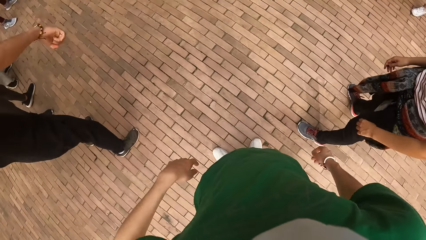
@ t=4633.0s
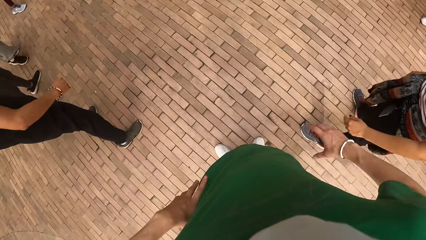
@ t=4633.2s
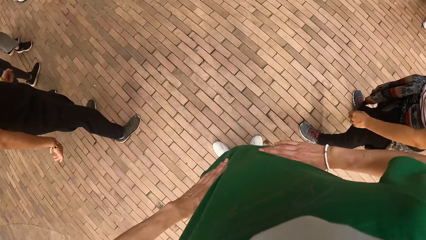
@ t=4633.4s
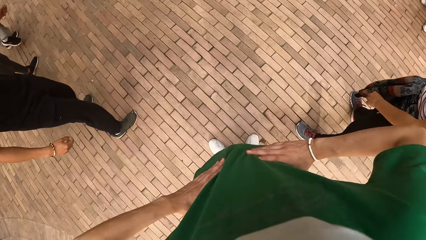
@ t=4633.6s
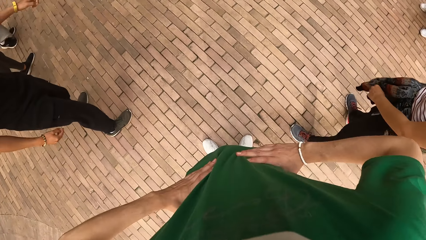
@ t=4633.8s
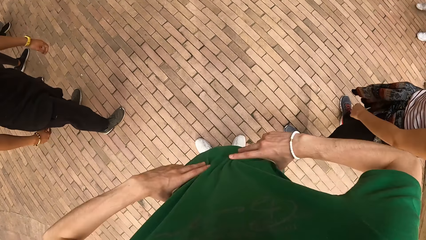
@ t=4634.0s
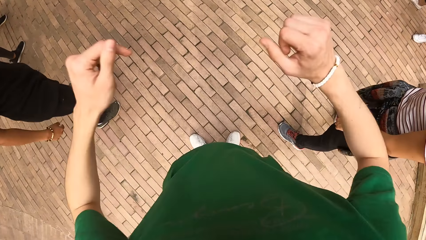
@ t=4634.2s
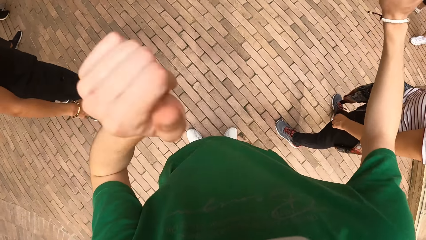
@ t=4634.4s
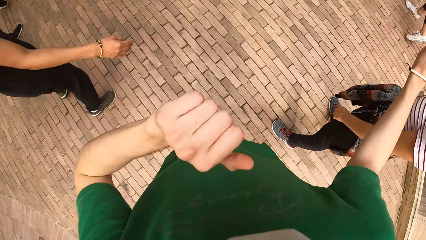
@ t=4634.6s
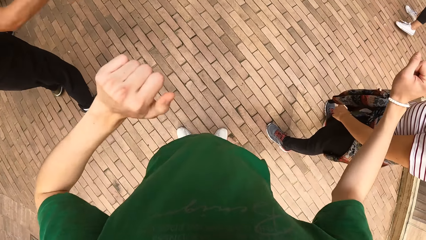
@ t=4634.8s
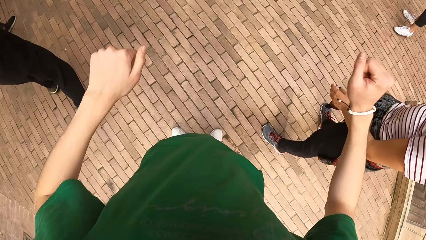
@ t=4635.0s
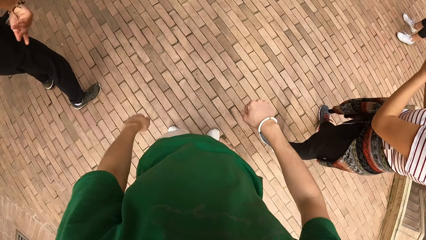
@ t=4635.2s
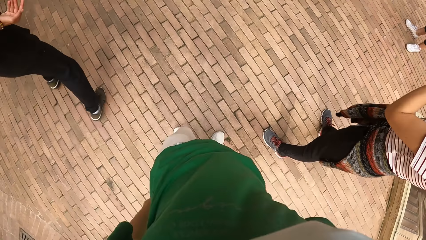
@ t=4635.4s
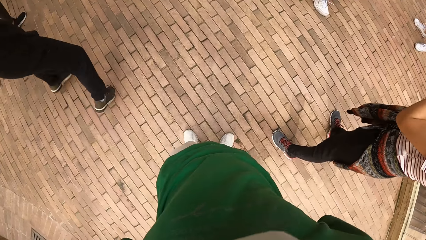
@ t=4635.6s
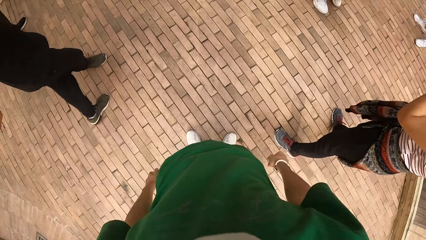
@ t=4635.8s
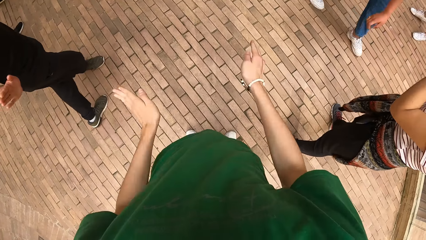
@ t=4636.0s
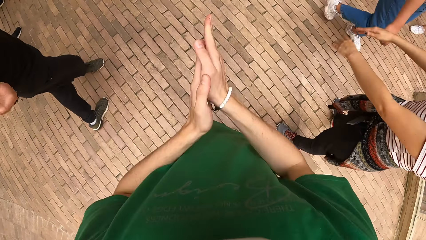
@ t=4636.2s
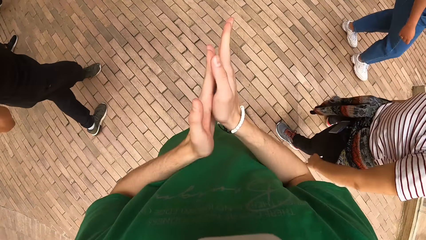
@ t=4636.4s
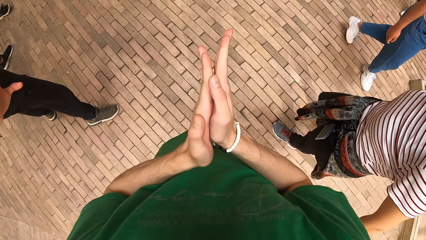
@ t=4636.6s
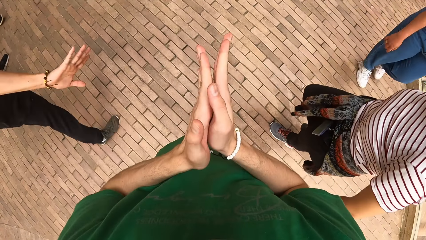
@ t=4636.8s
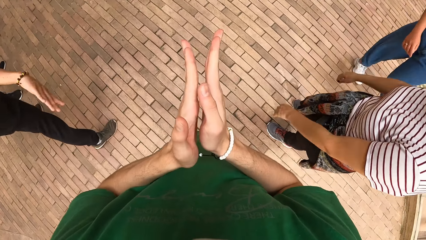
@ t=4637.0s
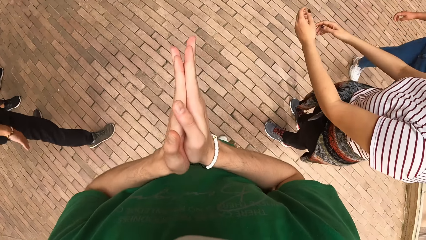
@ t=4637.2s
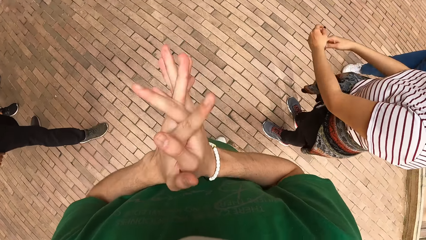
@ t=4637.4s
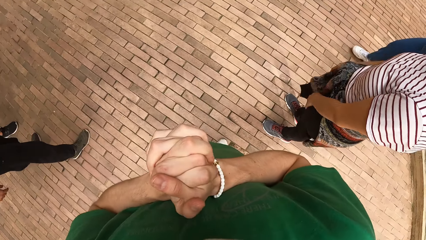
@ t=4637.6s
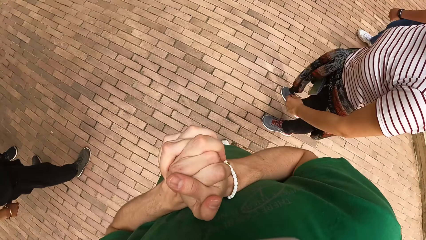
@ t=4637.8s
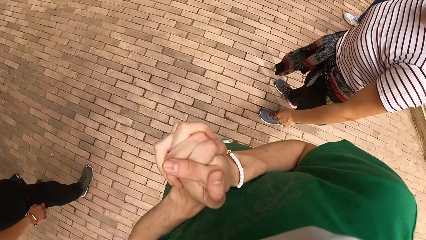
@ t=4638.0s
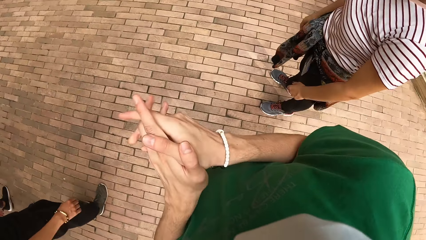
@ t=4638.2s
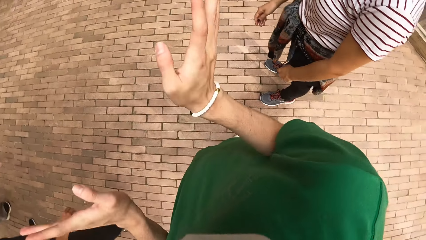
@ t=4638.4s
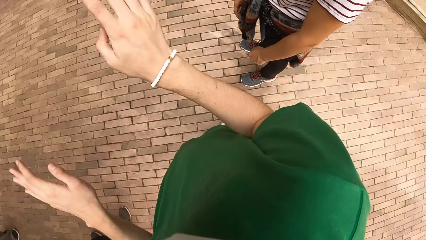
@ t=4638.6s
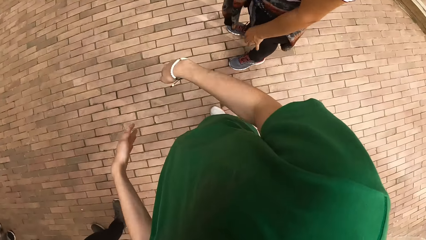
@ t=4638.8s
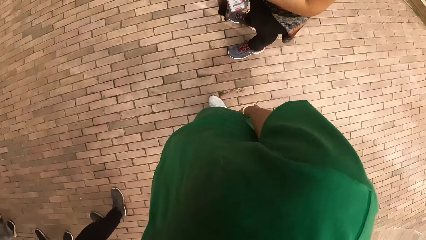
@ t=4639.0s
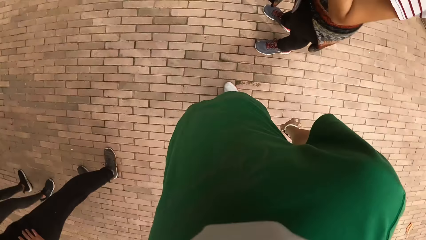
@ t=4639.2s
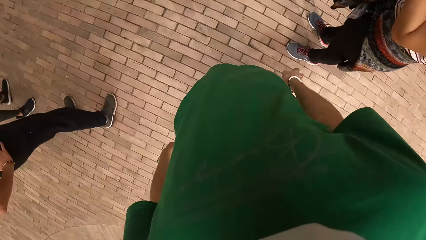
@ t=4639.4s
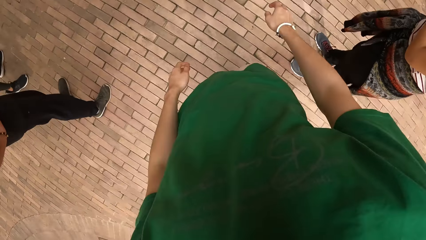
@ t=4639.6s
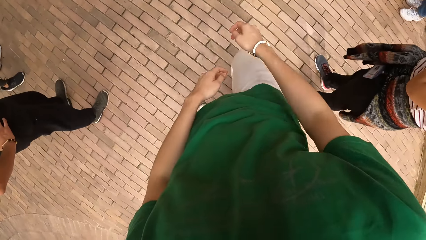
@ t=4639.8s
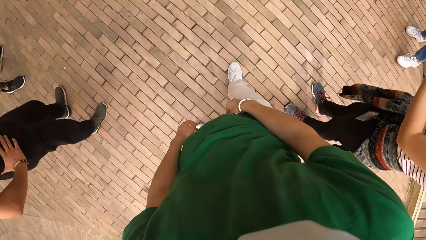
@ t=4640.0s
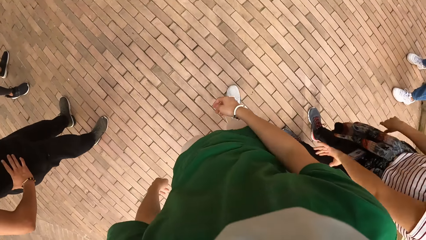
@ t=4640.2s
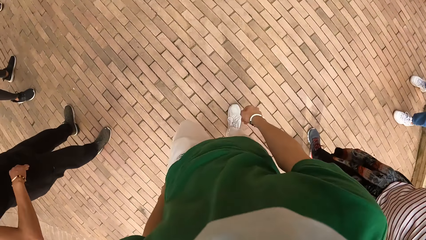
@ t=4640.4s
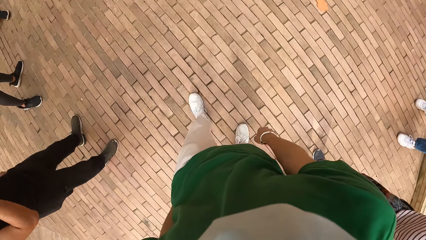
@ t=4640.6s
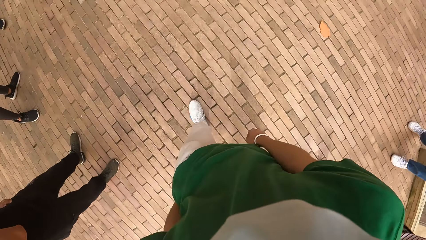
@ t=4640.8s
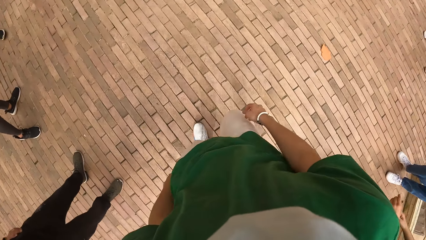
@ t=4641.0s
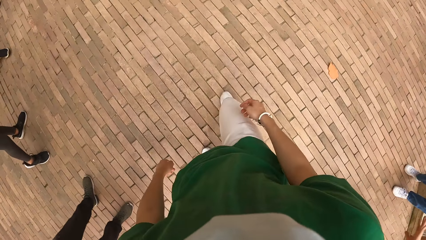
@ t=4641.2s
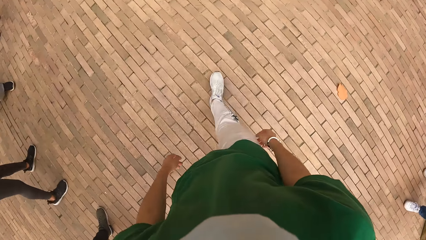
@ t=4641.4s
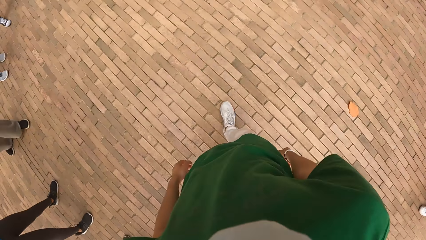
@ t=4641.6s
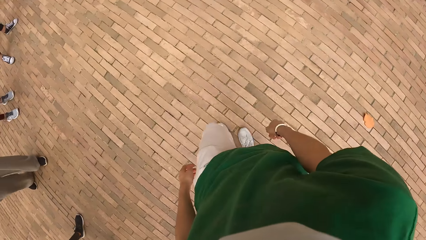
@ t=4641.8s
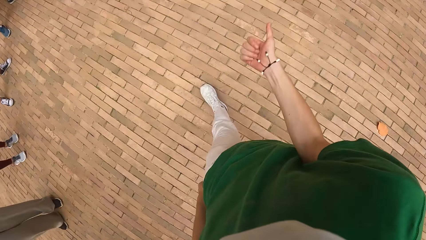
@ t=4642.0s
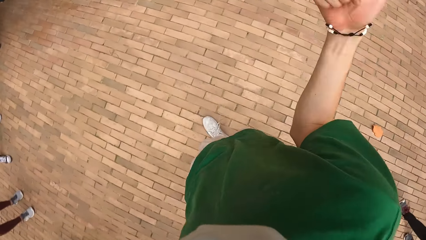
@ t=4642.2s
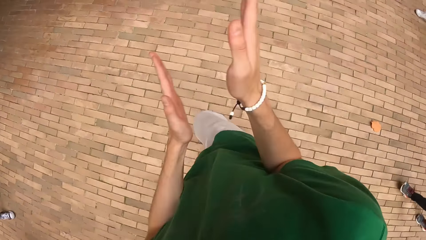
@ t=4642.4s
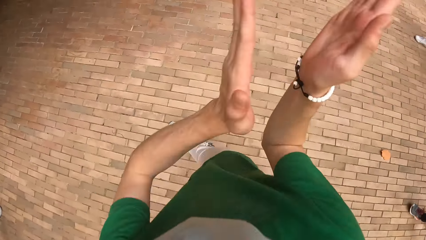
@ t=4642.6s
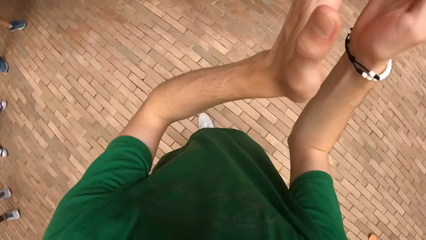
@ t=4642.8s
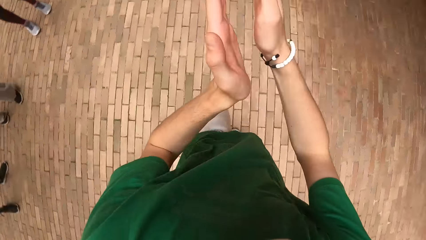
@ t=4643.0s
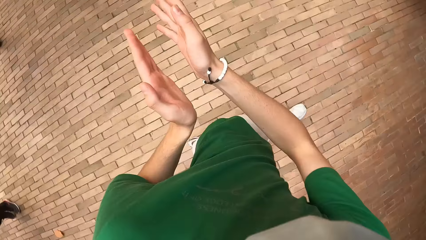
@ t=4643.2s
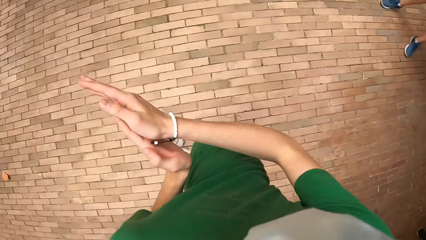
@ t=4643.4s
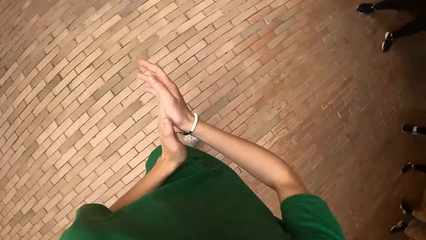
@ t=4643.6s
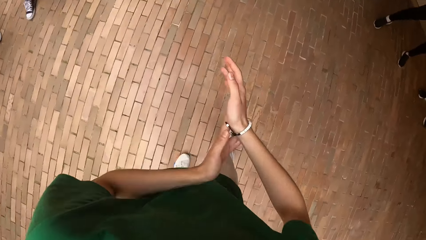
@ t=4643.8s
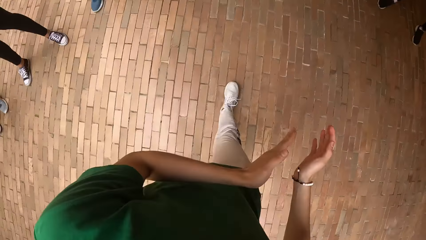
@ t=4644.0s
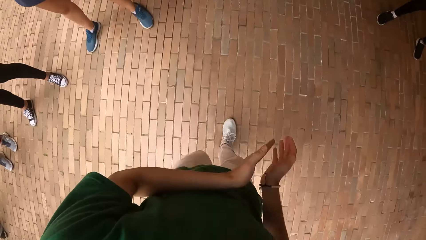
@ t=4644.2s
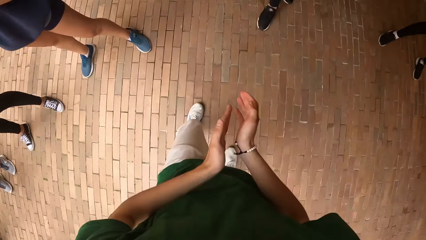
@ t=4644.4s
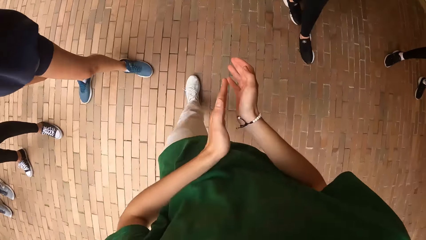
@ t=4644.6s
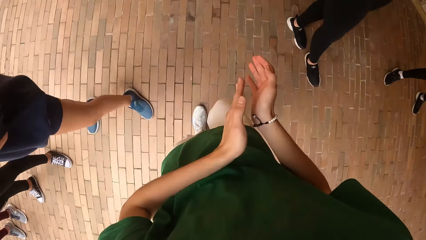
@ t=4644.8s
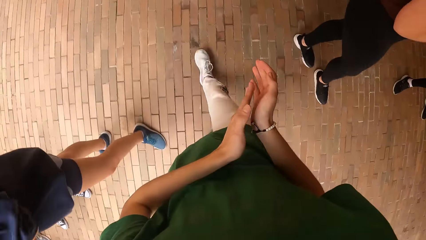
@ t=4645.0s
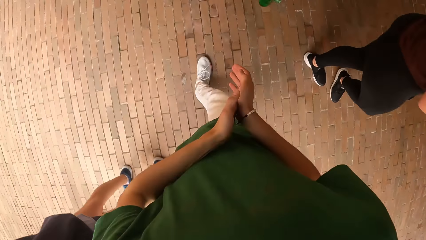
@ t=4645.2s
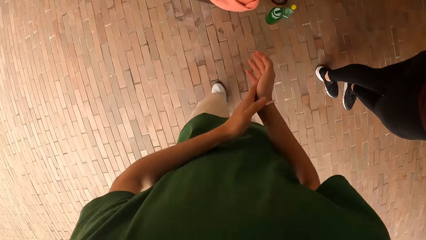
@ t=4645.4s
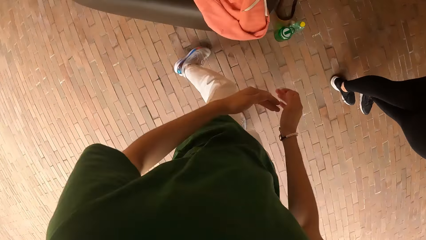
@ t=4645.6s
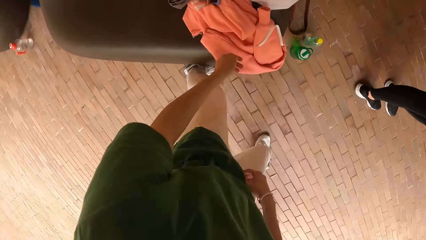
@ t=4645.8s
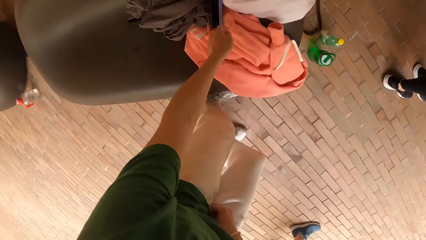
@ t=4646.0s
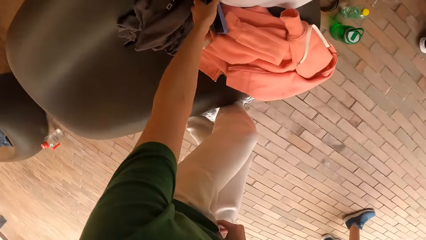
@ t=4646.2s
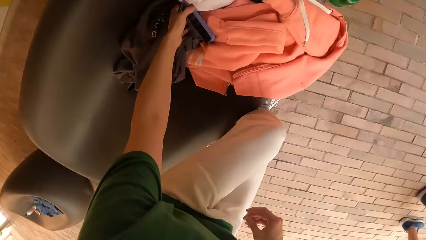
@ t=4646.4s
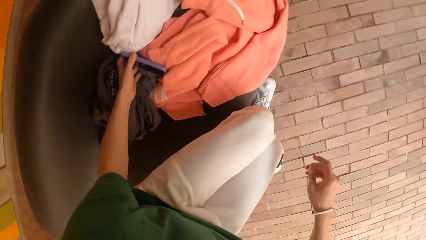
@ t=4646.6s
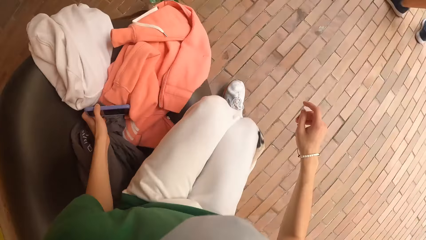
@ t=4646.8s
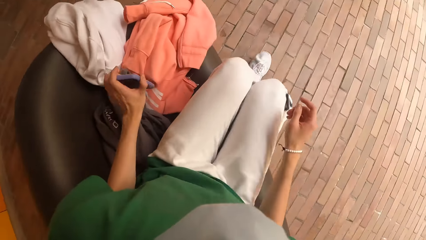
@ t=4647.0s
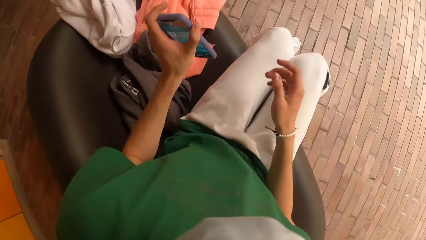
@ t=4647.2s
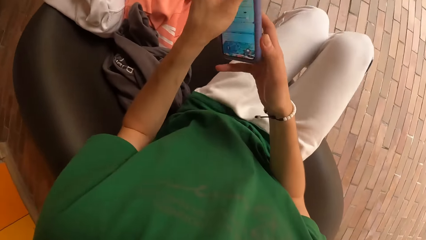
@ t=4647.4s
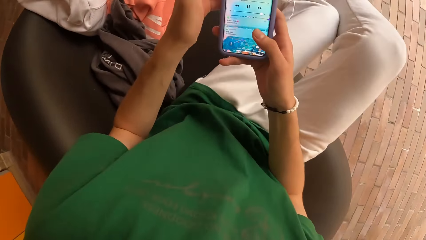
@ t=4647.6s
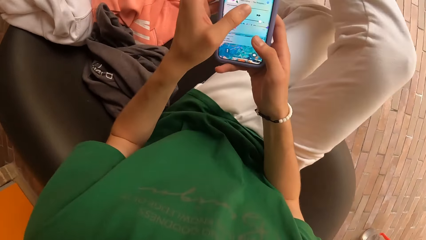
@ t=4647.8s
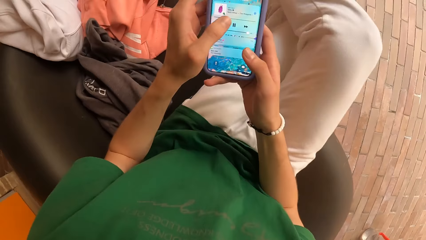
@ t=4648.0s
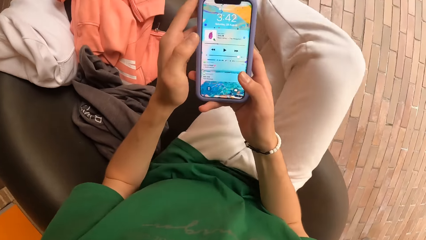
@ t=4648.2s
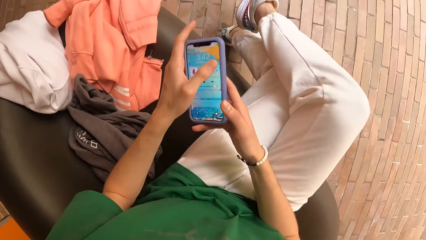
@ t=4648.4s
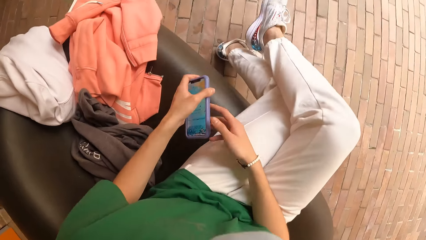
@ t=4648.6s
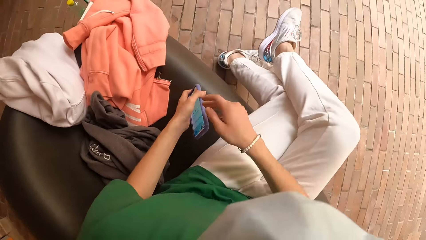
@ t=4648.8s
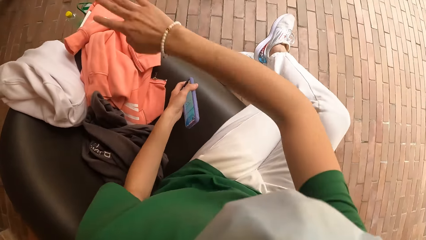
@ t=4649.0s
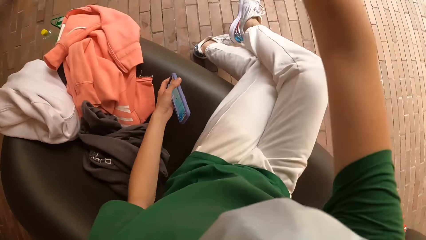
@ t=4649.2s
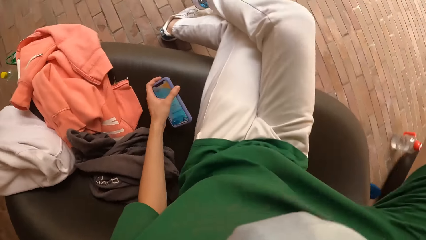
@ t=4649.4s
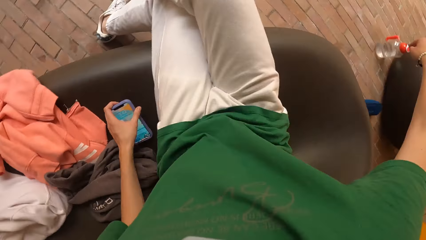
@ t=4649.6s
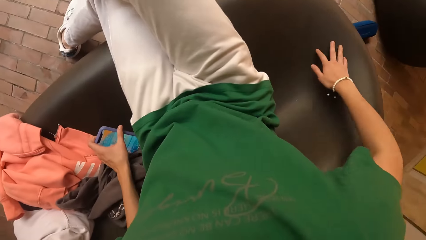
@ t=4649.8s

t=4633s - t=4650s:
The camera wearer walks forward. He hits his hands together. He picks up a phone on a cloth on a chair with his left hand. He sits on the chair. He holds the phone with both hands and operates the phone with his left hand.
